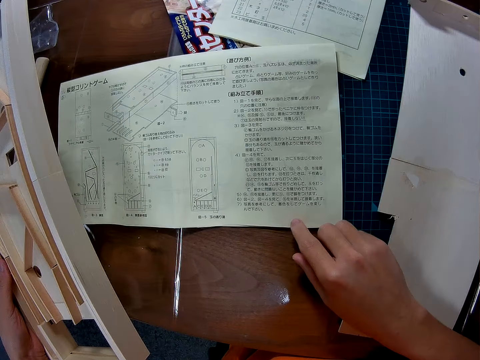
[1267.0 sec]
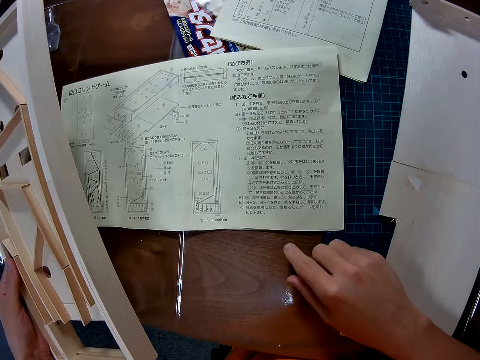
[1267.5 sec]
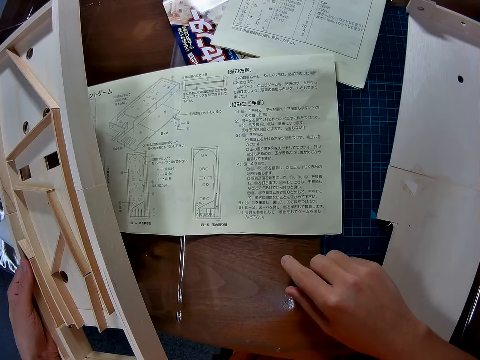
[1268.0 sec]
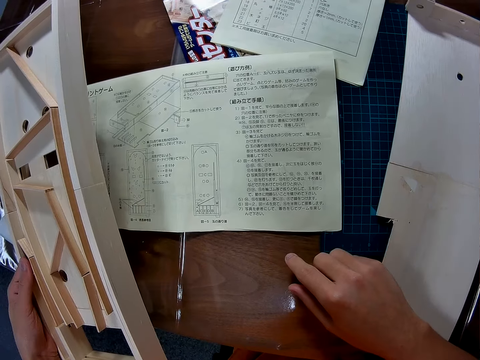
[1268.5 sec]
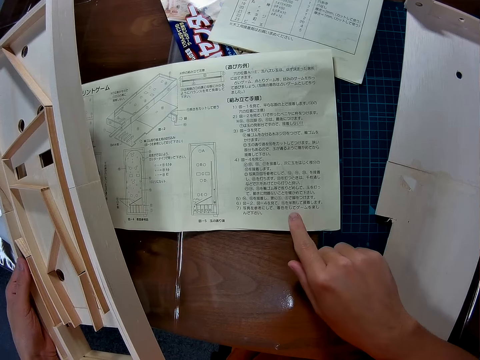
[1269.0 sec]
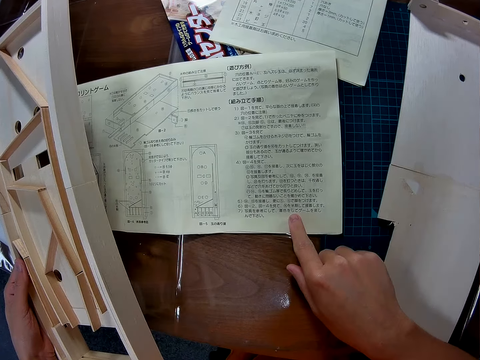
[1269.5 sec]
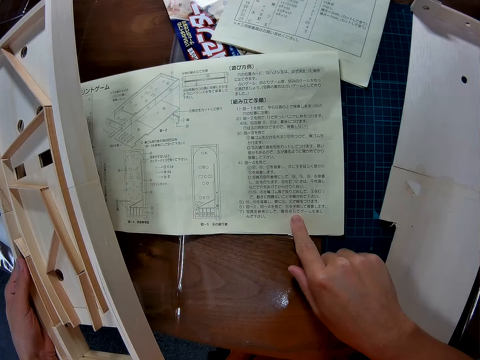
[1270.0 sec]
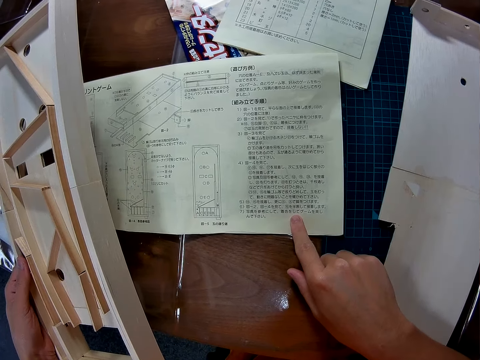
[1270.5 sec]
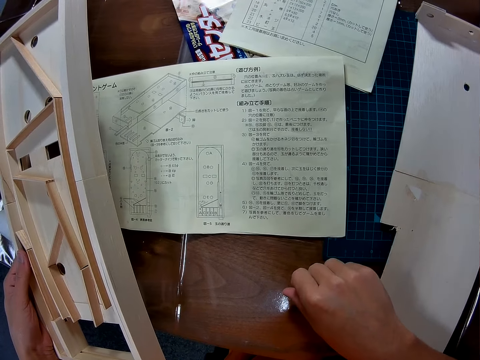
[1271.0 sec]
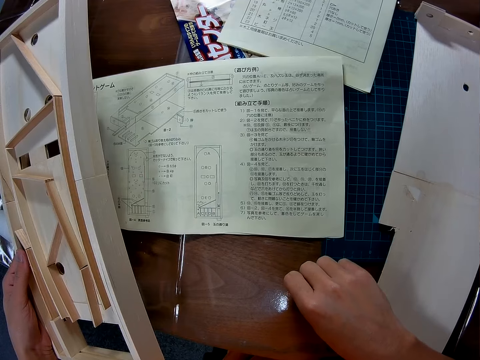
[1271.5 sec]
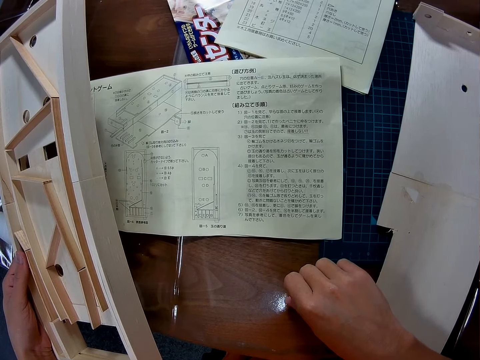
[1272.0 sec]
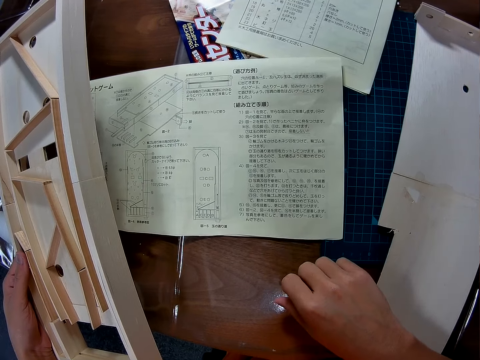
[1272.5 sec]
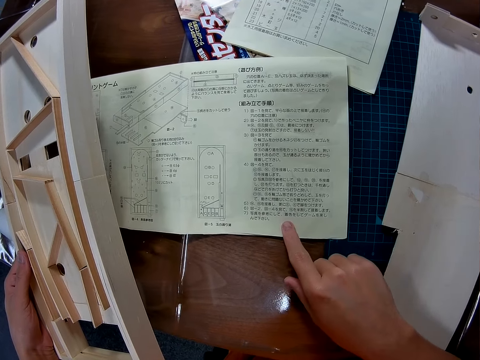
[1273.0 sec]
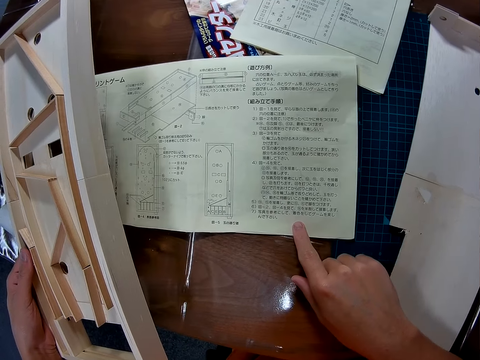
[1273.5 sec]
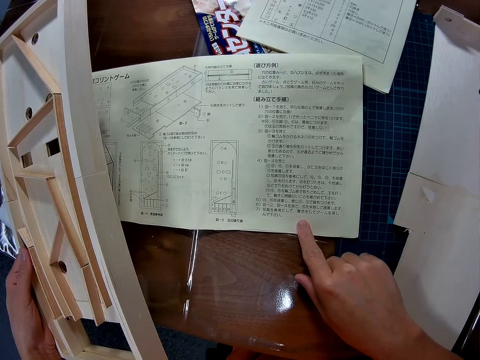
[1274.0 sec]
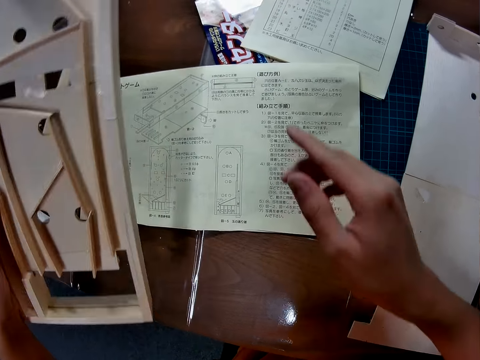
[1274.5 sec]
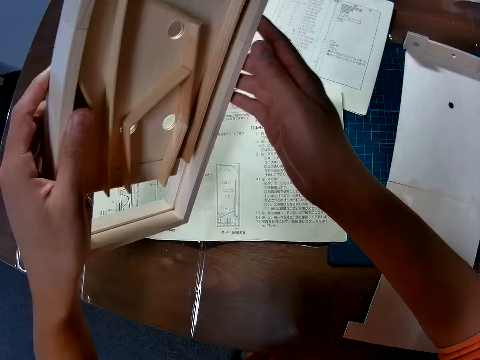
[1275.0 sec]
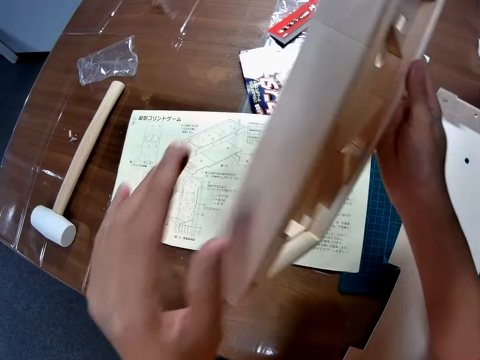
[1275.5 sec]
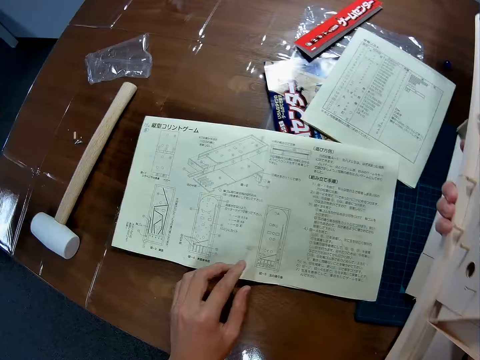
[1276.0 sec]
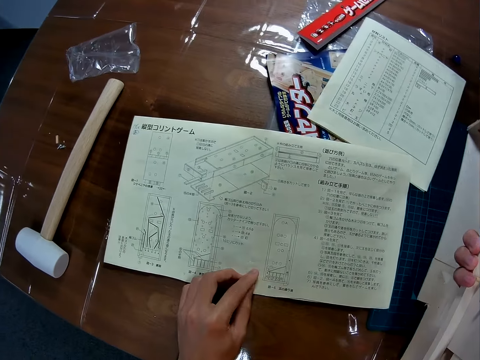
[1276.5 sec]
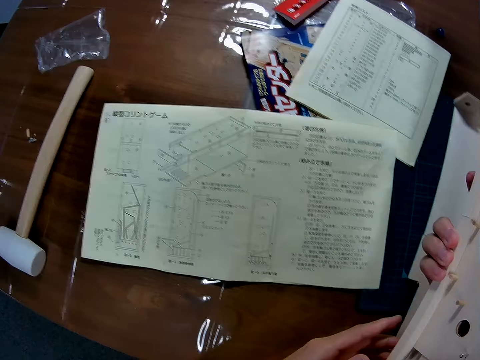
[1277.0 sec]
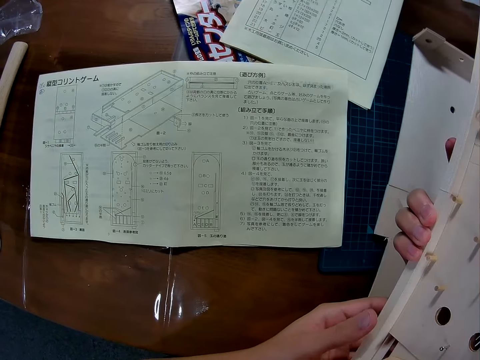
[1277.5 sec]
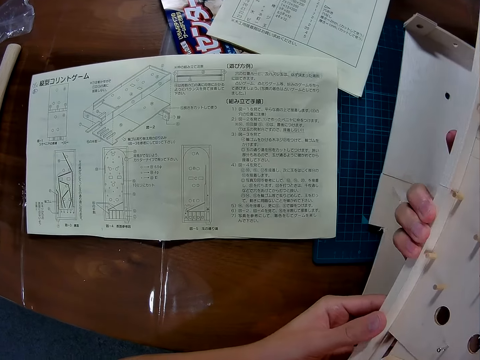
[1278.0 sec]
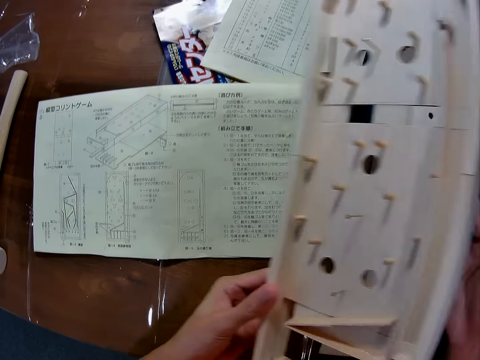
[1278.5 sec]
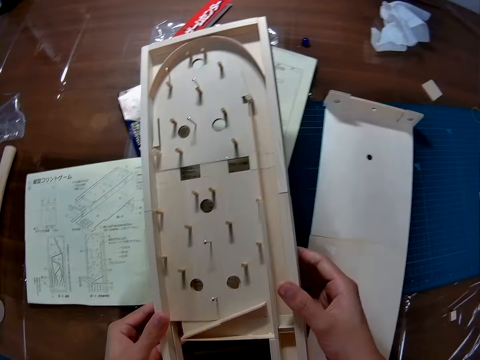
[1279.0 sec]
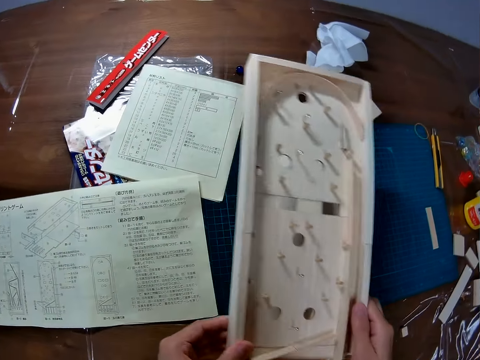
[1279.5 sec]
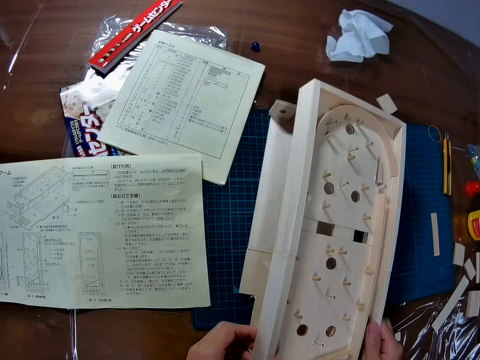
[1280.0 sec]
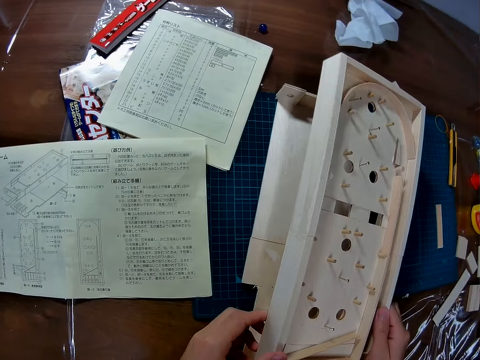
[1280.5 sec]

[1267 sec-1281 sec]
The camera wearer touches the manual booklet or sketch manual on the table. He touches the sketch manual. He switches the play field or board of the game from his right hand to his left hand. He touches the manual booklet on the table. He holds the board with two hands.

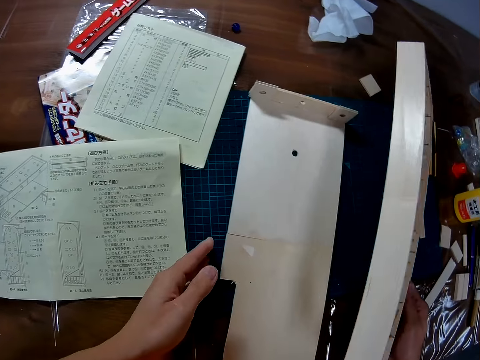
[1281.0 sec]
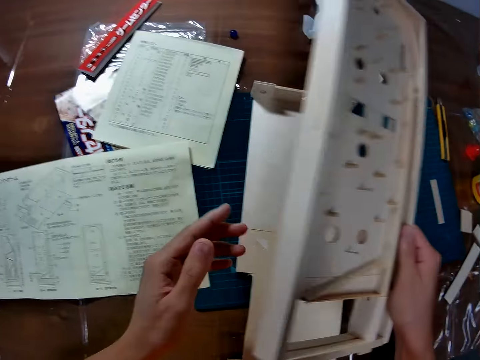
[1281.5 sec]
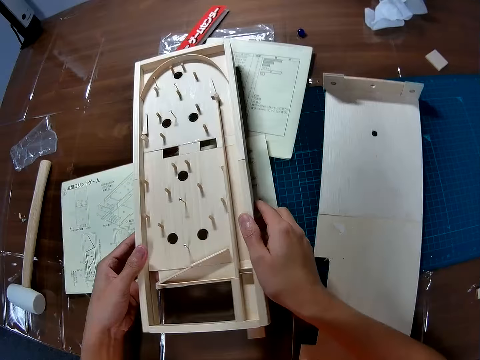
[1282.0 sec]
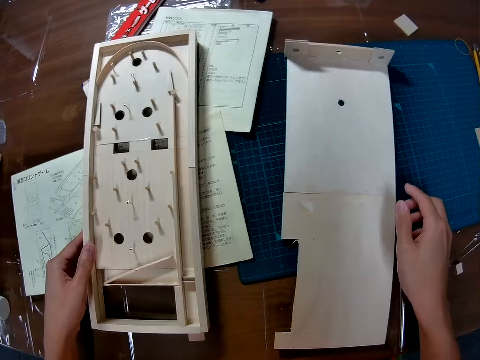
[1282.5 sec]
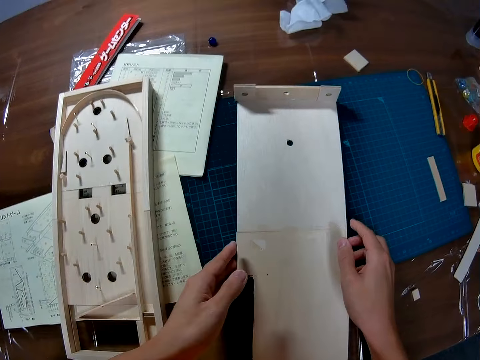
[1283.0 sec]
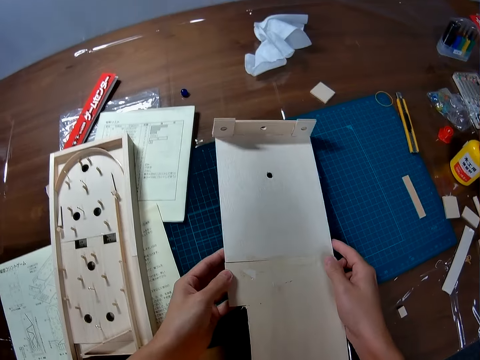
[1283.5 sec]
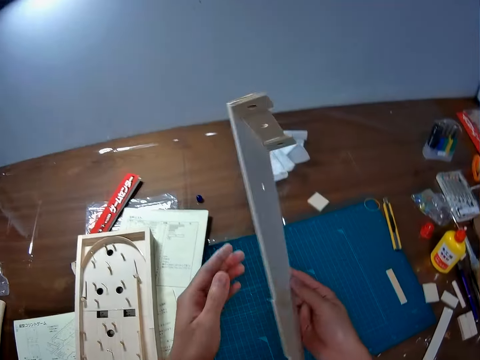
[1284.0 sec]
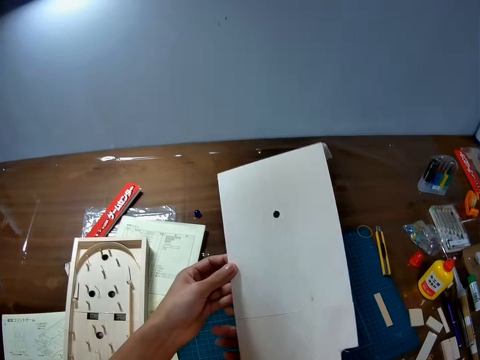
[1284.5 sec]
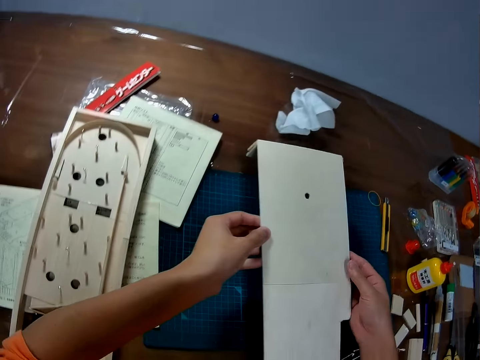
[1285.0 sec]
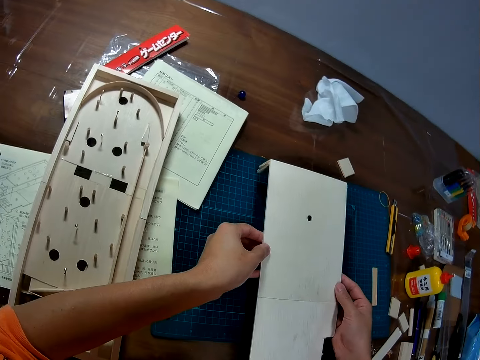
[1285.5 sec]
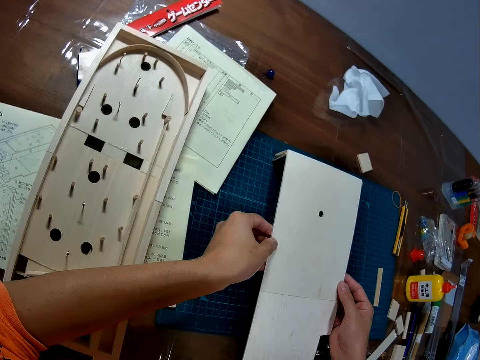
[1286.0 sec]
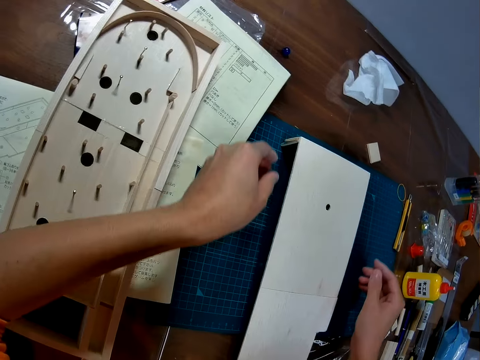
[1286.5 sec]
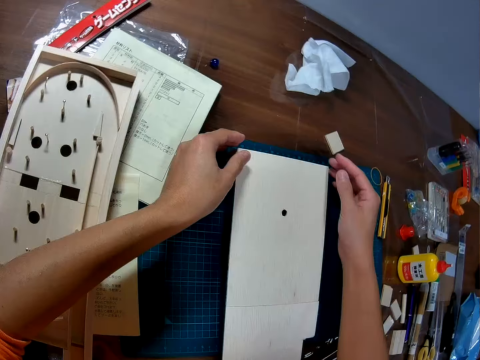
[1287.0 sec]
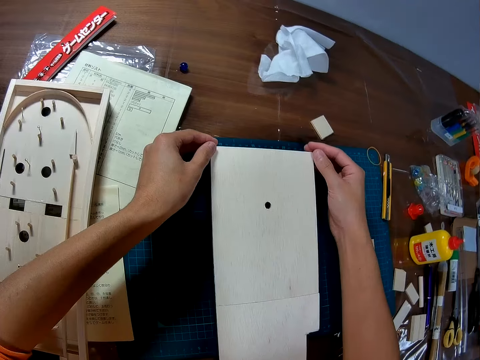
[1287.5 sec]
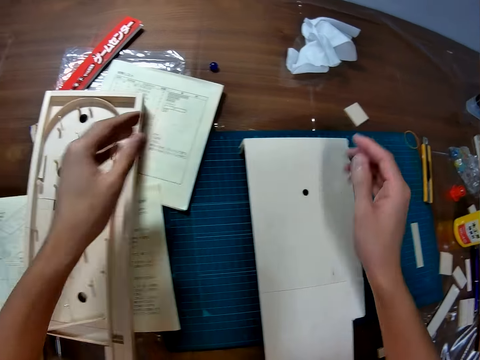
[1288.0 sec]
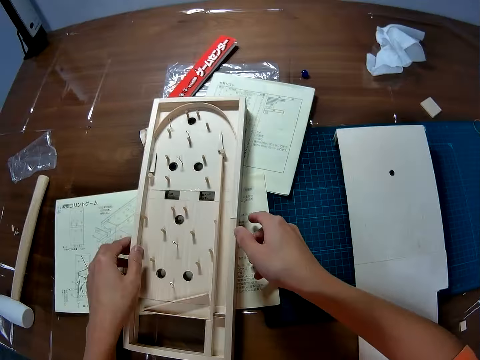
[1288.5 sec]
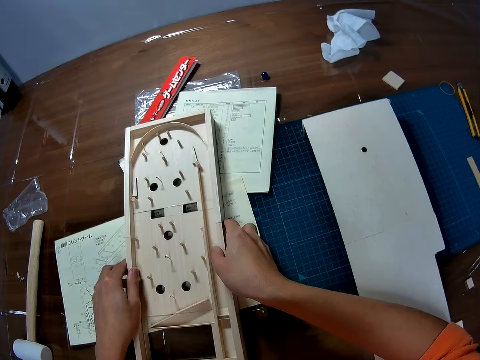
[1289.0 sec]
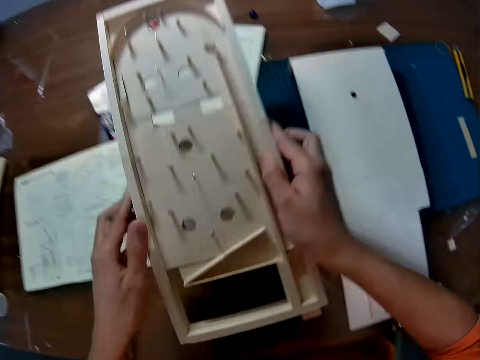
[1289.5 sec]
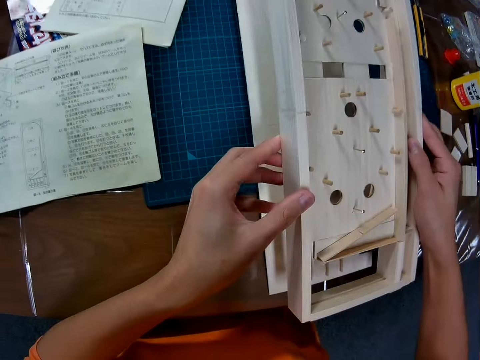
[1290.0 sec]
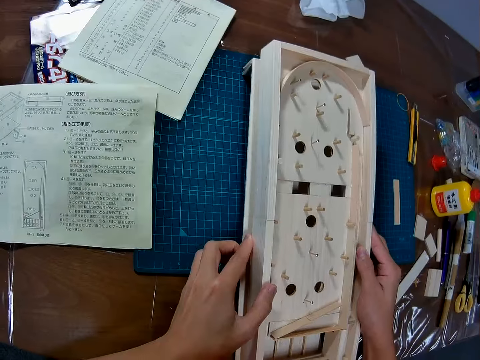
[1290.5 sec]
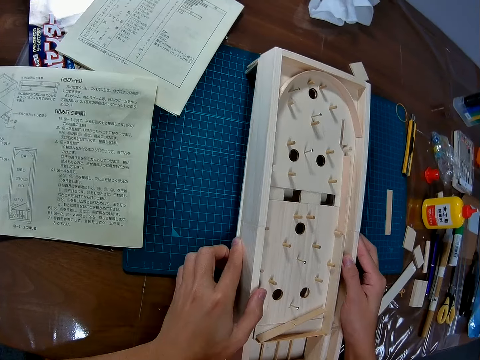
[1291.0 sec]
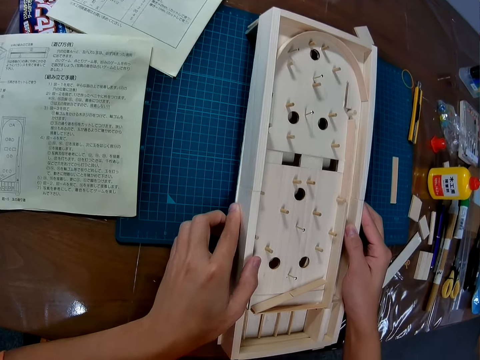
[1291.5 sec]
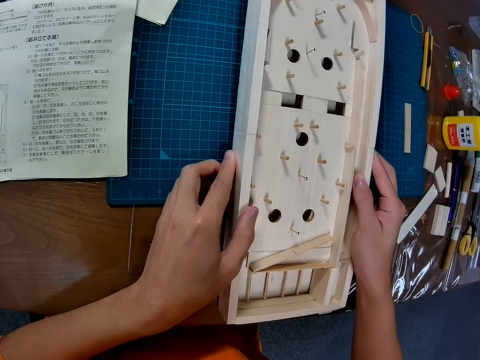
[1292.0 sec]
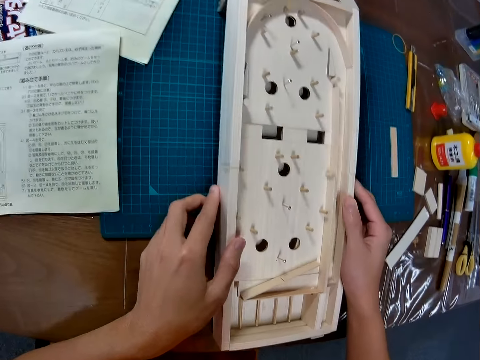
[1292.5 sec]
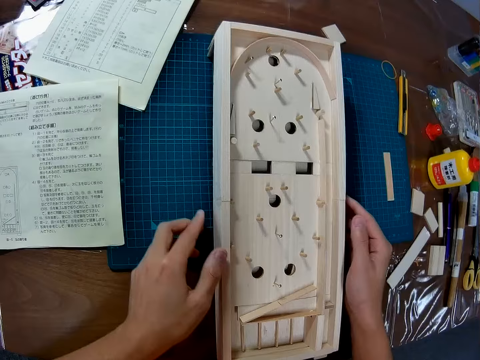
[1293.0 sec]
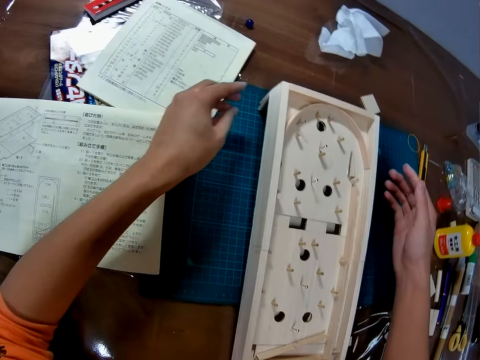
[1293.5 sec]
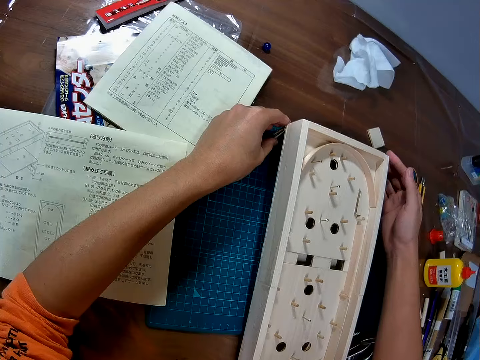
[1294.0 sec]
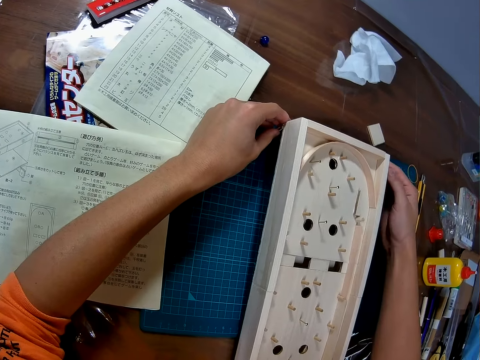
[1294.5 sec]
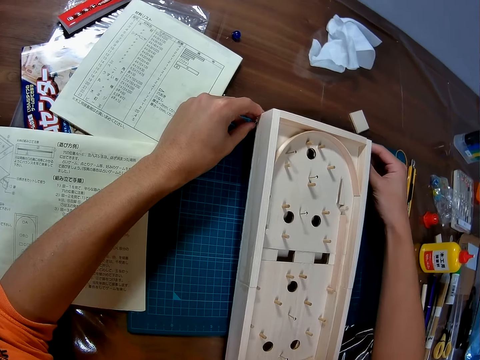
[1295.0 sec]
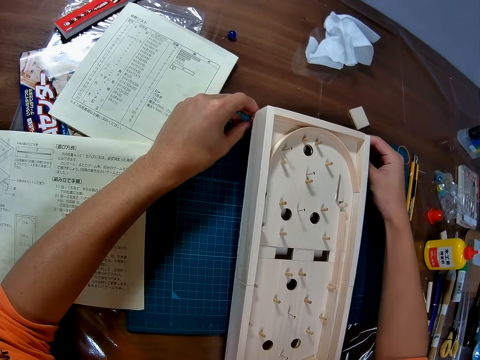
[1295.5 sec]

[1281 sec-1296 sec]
The camera wearer drops the play field on the table. They pick up the board. They turn the wooden base of the game on the table upside down. They put down the board. They pick up the play field of the game from the table. They place the play field of the game on the wooden base of the game on the table. They adjust the edge of the wooden piece that supports the base of the game on the table.
